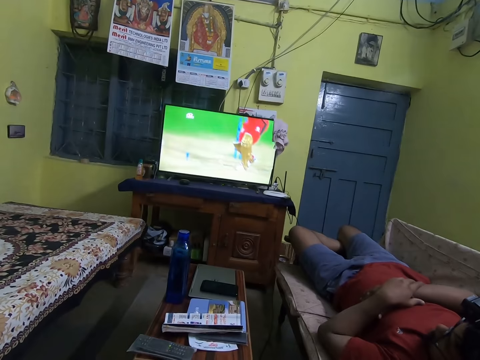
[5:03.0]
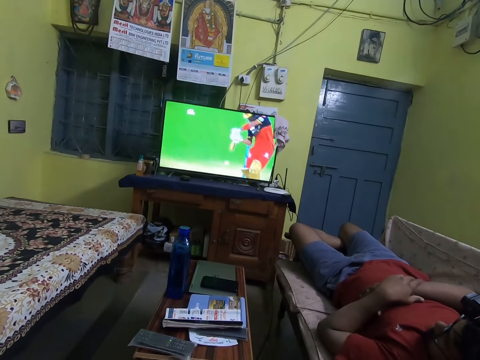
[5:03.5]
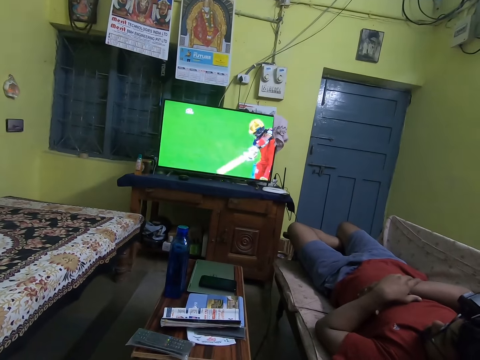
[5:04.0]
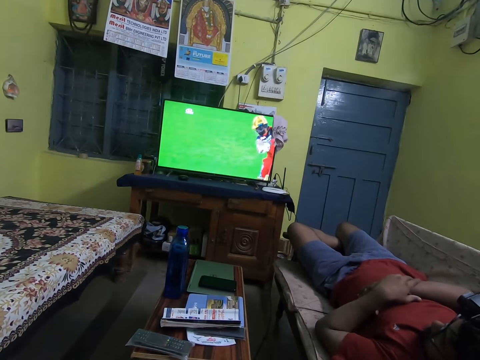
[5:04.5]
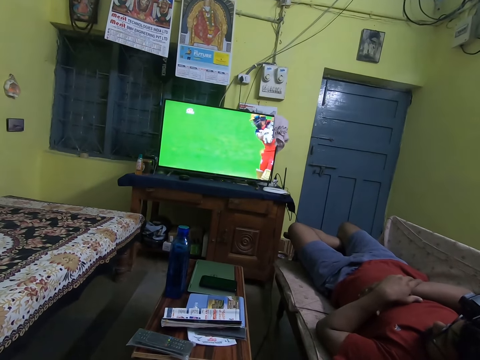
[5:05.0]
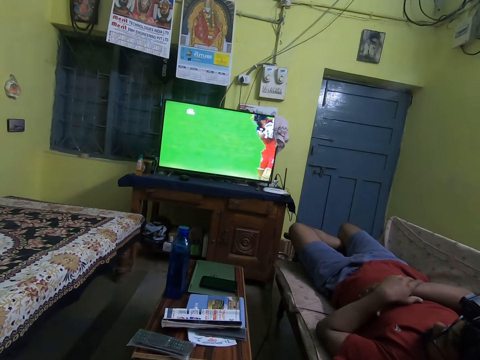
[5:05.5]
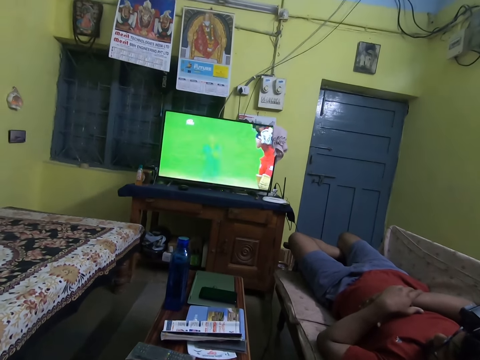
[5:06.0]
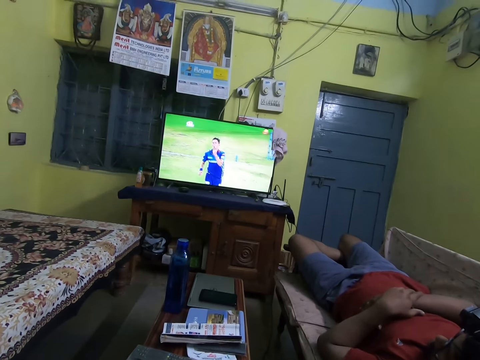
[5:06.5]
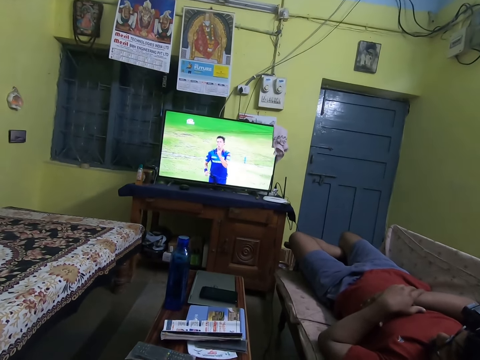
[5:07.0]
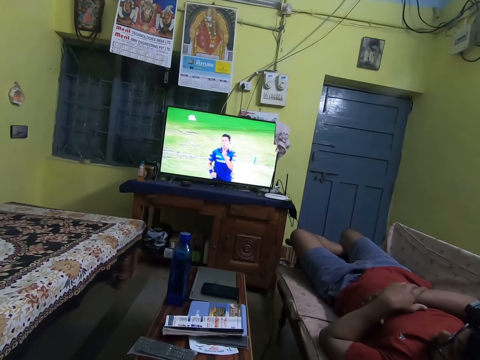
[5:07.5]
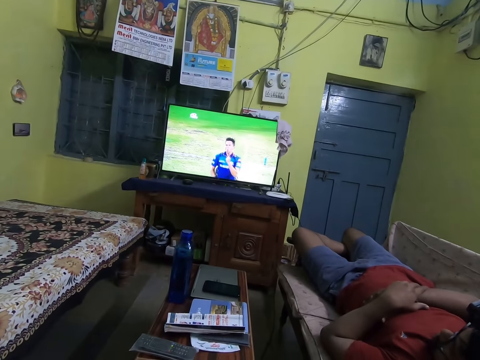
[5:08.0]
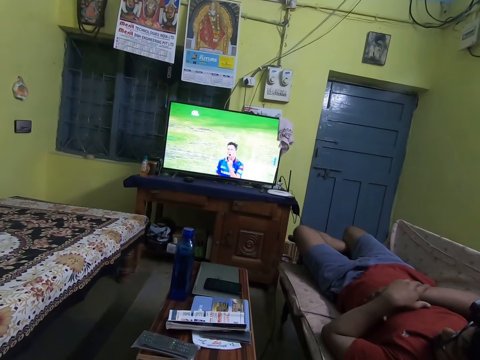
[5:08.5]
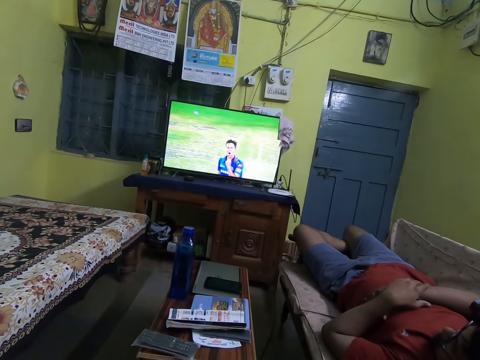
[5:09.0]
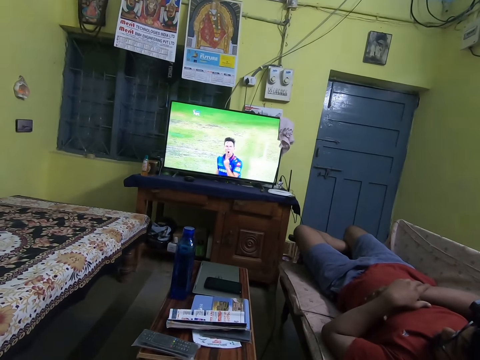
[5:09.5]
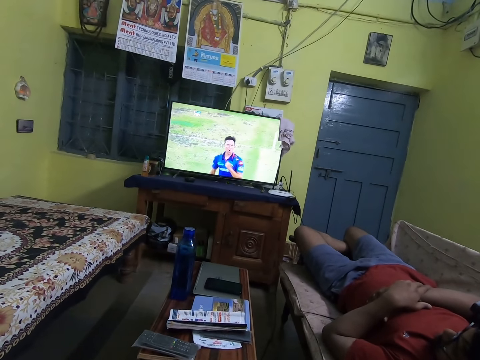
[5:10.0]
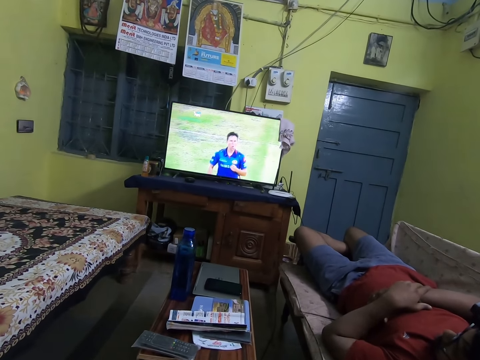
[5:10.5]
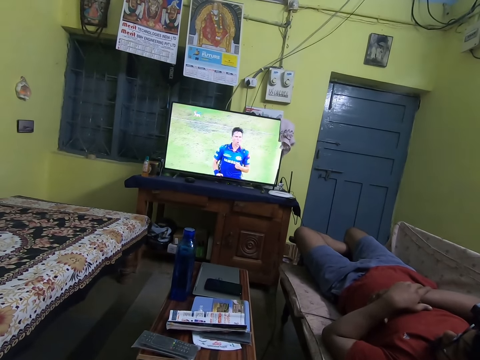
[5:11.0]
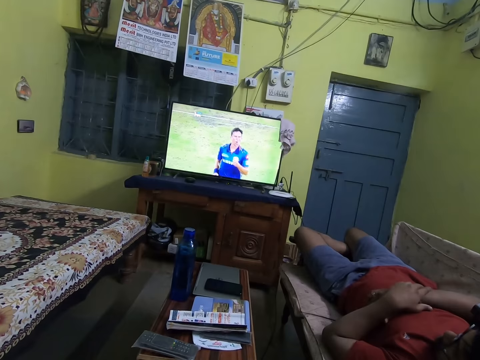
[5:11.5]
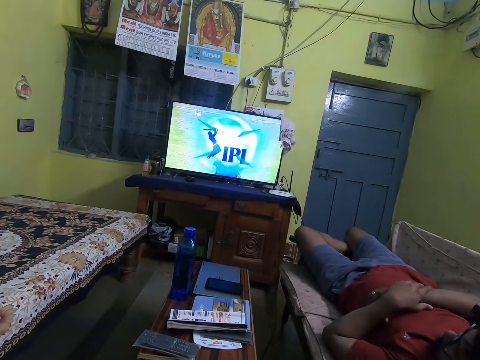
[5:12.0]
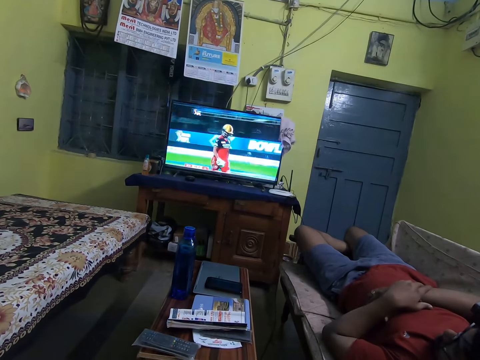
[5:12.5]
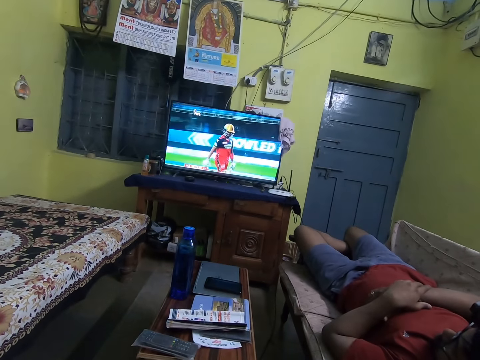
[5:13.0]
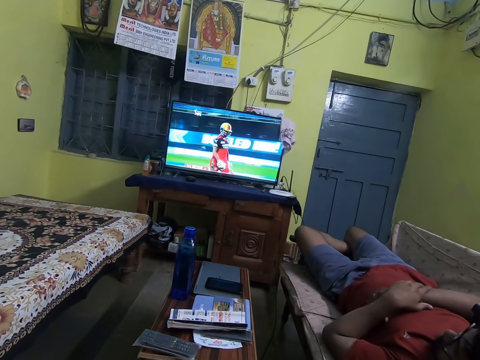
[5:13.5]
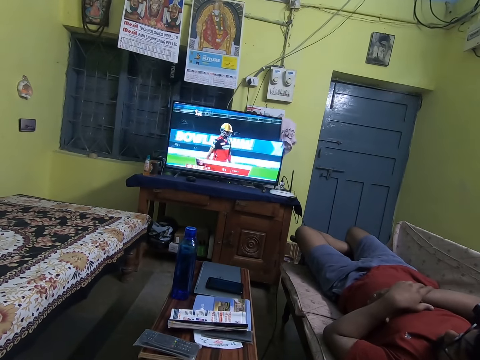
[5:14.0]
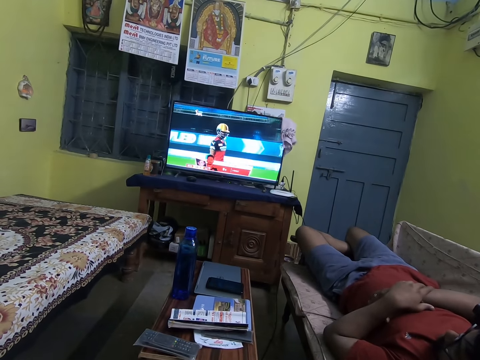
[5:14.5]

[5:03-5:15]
The camera wearer interacts with the man.

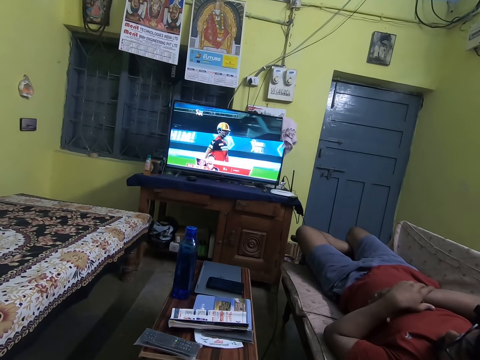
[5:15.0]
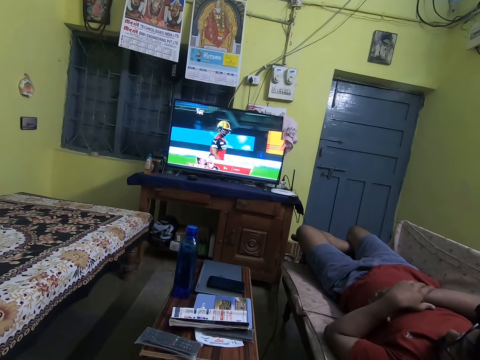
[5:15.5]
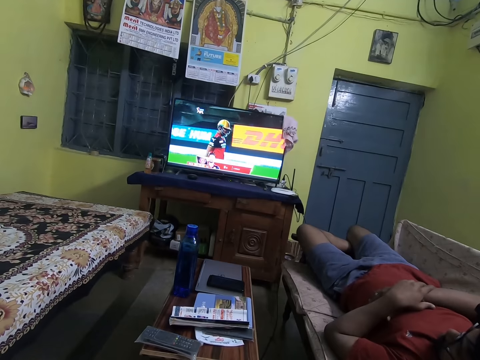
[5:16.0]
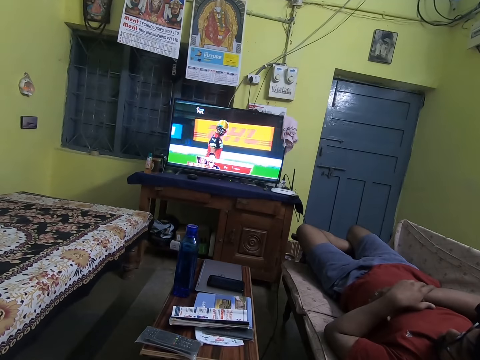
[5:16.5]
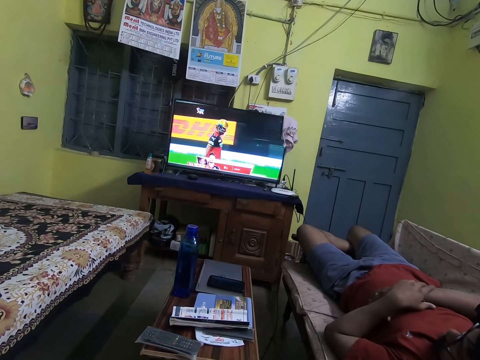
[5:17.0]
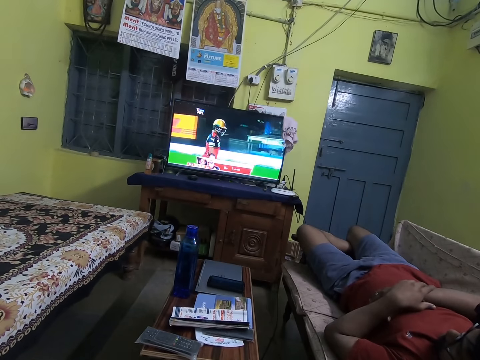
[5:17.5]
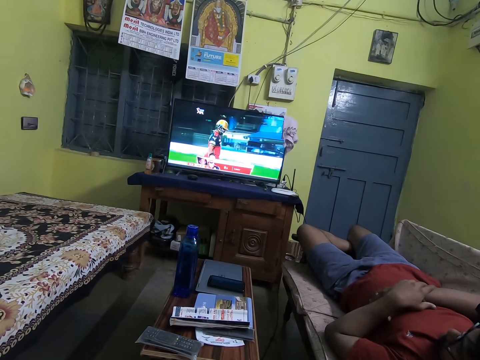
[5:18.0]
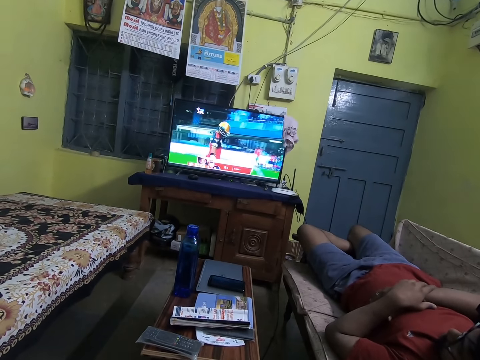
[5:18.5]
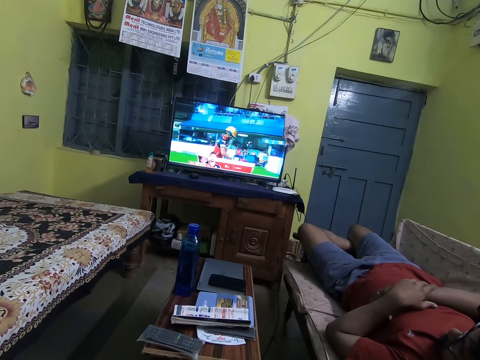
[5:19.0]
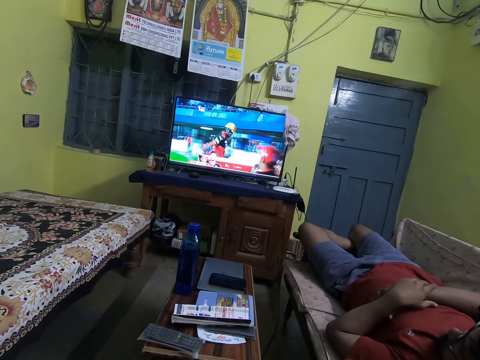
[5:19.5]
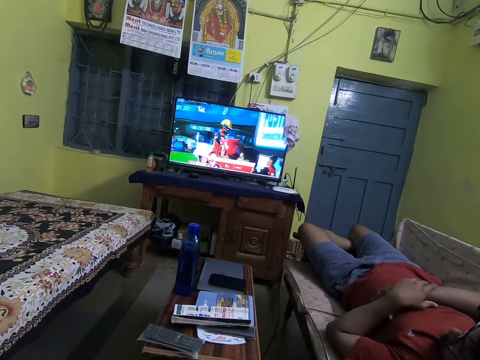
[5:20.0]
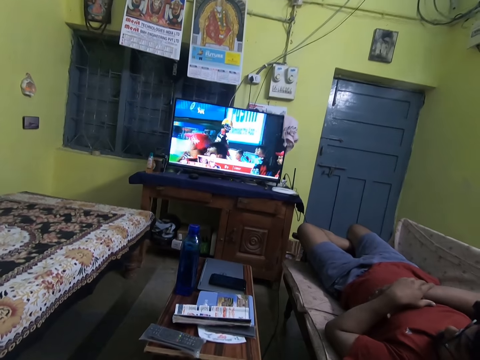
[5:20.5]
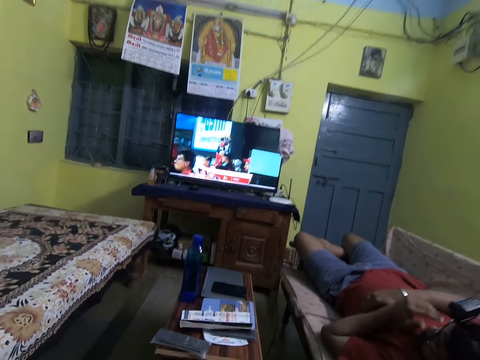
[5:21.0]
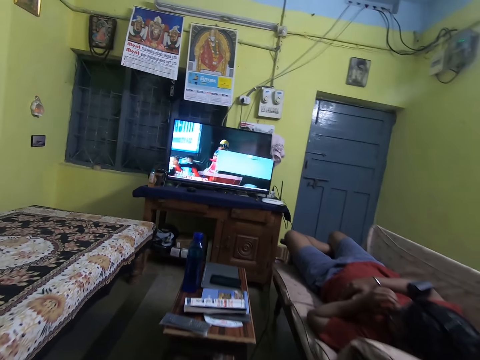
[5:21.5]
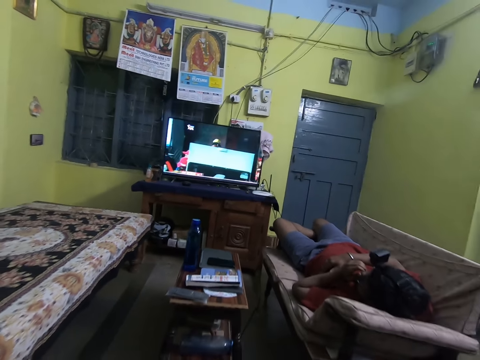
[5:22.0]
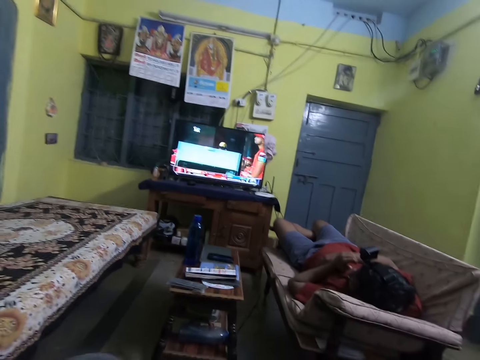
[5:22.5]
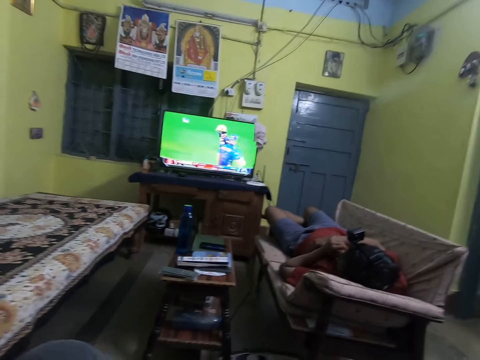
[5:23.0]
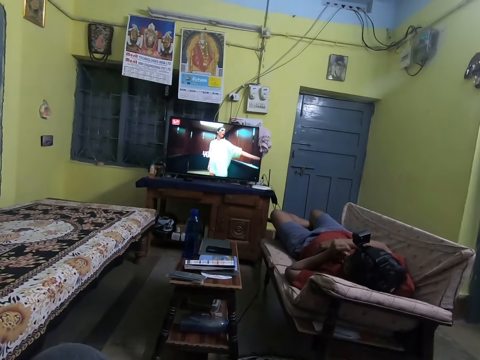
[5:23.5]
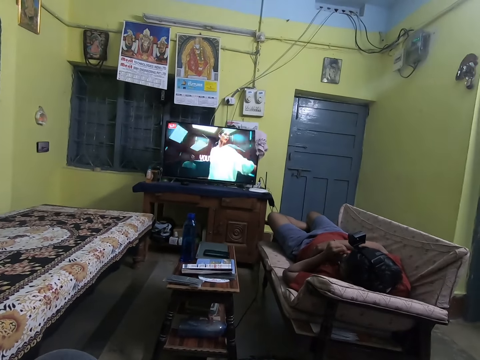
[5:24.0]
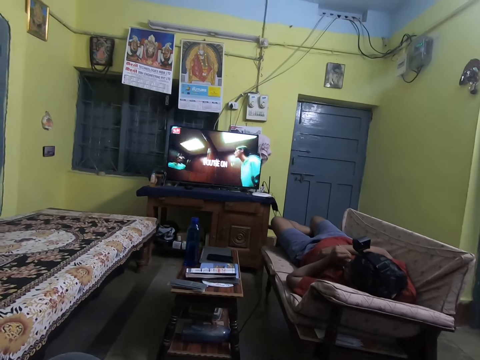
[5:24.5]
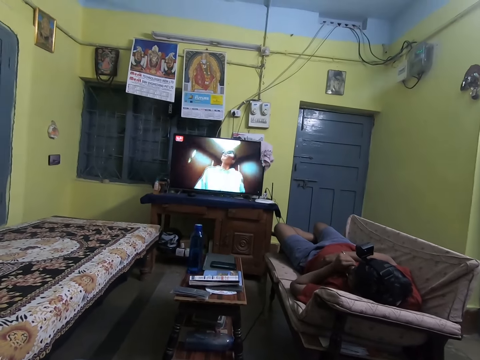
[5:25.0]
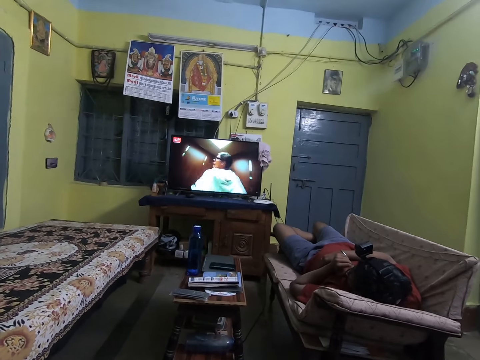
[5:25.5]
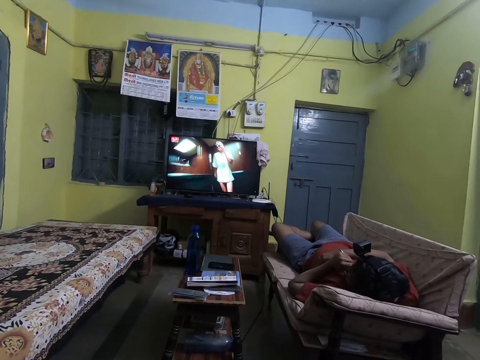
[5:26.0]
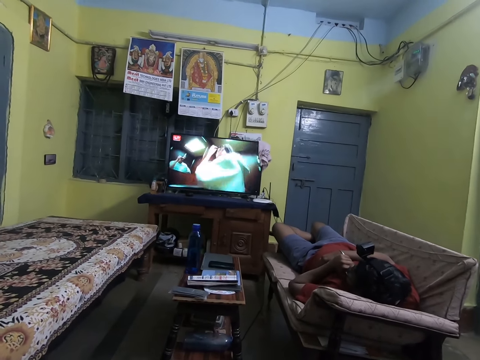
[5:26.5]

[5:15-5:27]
The man touches his face with his left hand.

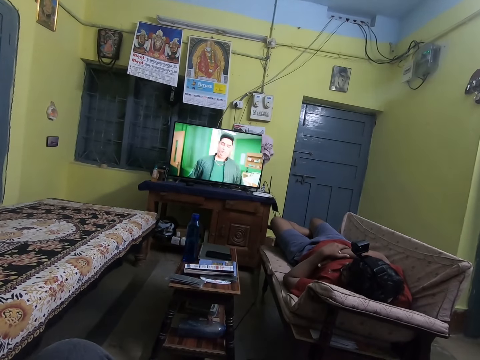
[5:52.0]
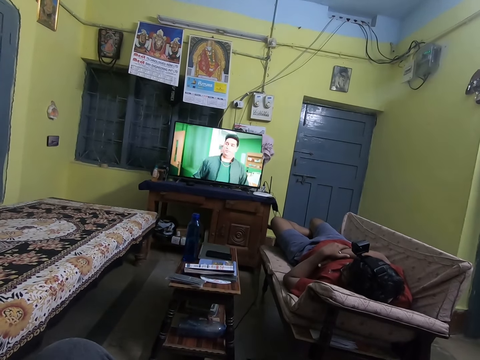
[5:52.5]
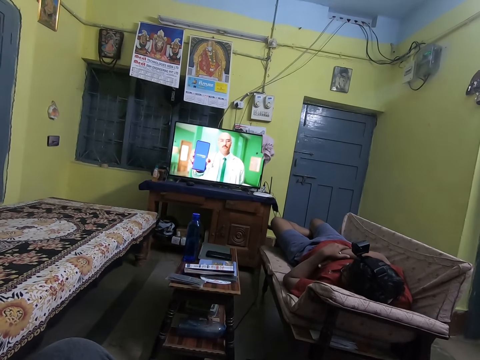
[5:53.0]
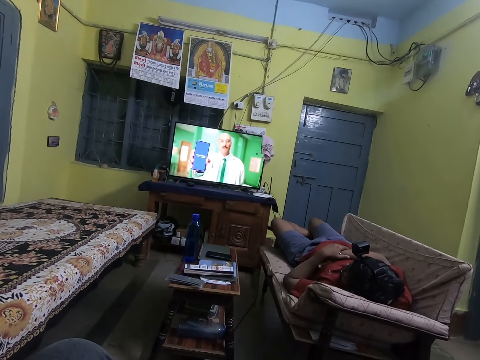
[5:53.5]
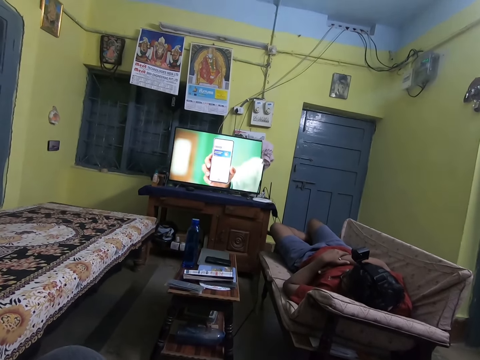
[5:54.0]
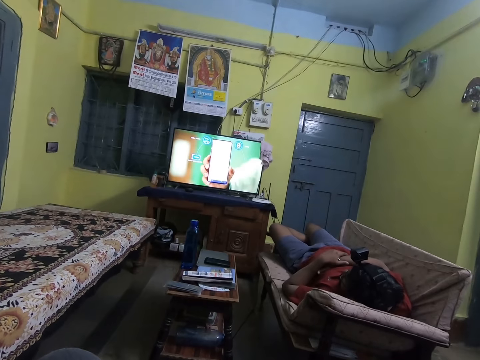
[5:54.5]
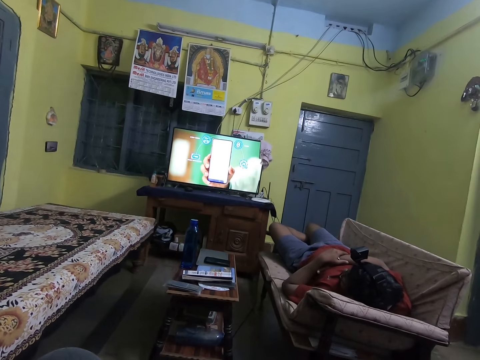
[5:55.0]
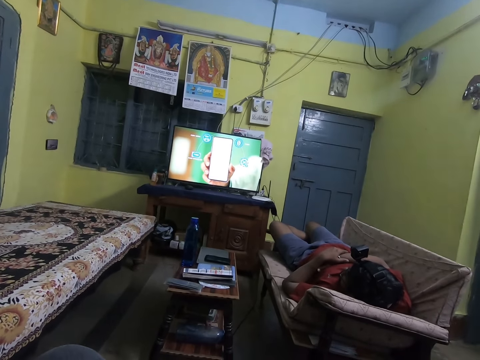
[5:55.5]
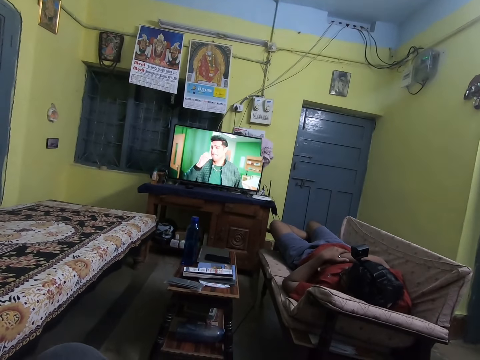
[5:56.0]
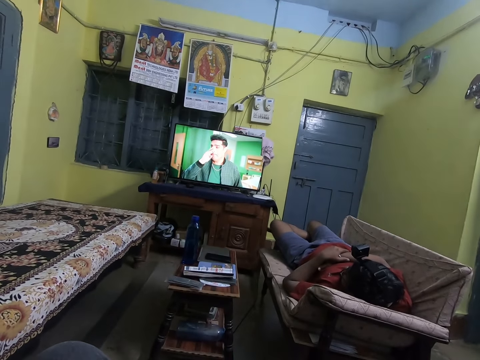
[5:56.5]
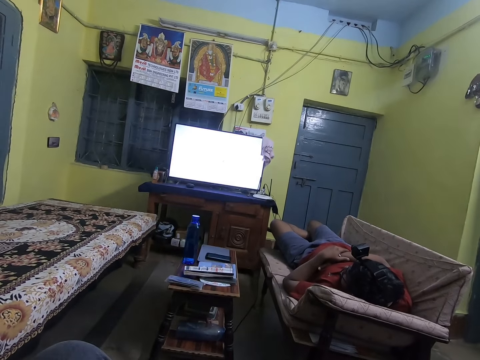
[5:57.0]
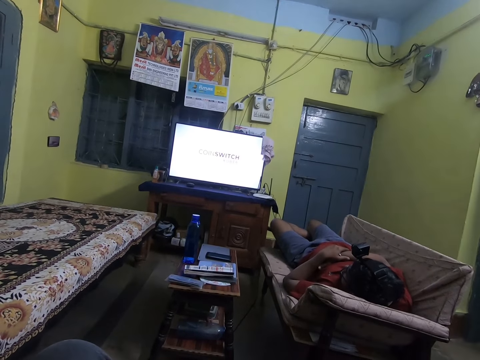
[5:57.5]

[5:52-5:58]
The camera wearer interacts with the man.
